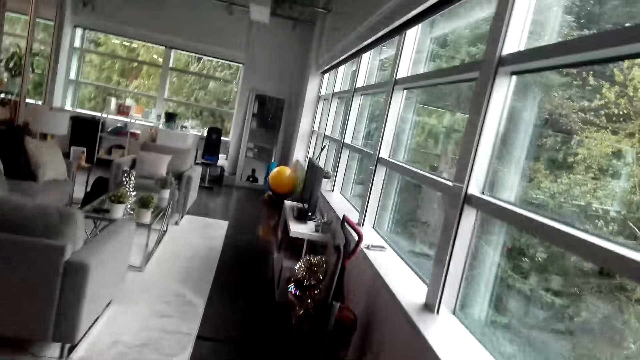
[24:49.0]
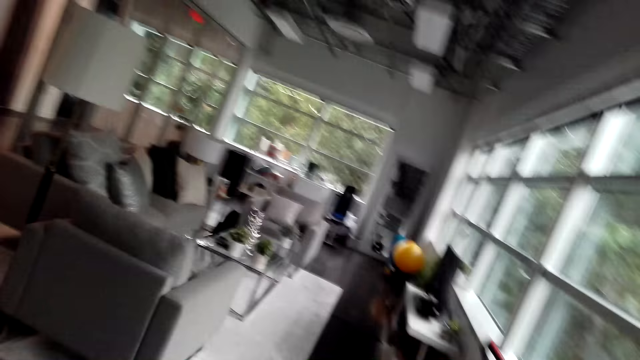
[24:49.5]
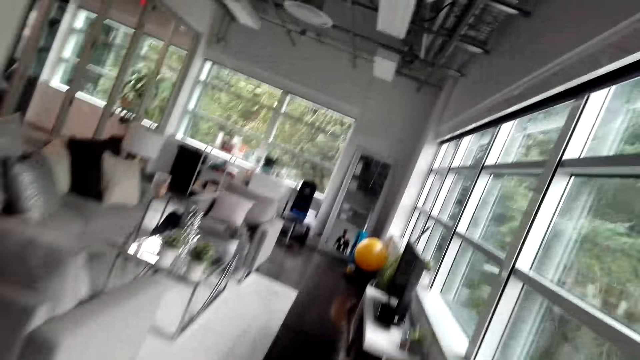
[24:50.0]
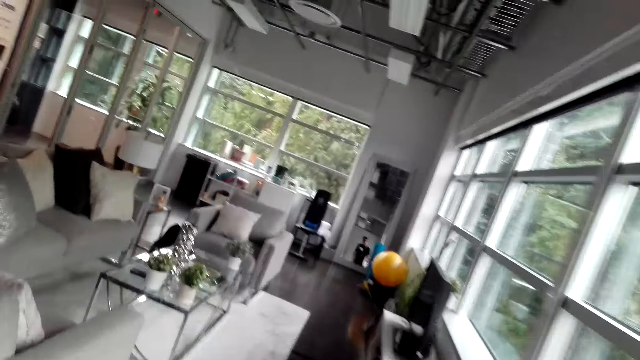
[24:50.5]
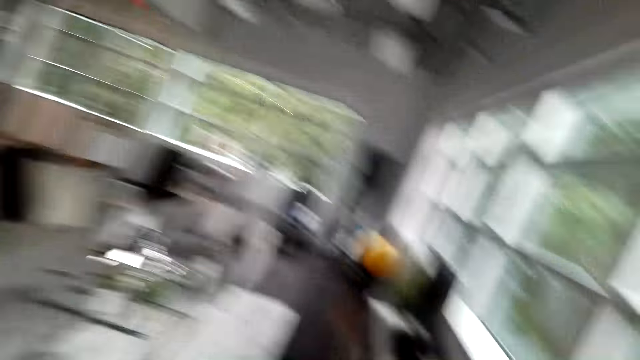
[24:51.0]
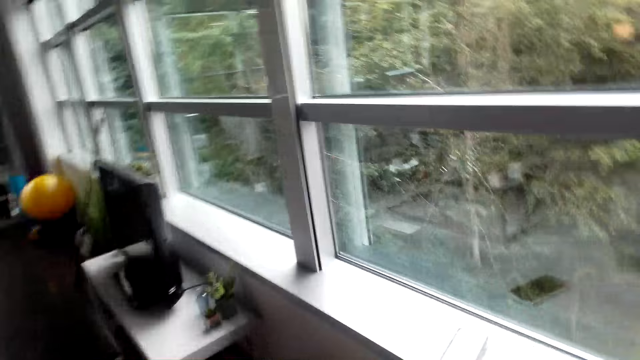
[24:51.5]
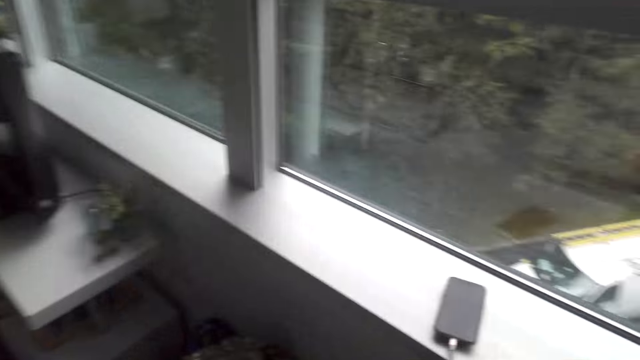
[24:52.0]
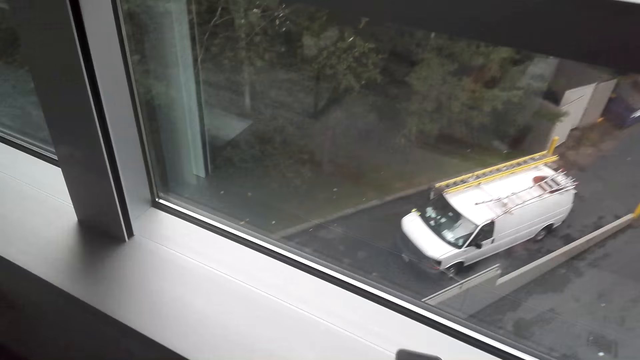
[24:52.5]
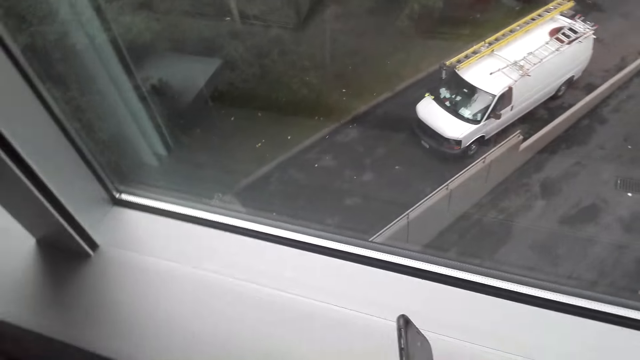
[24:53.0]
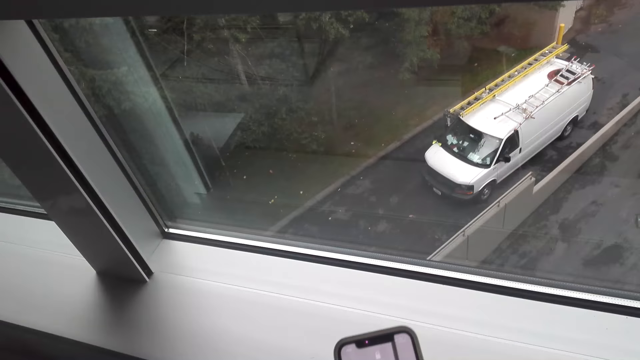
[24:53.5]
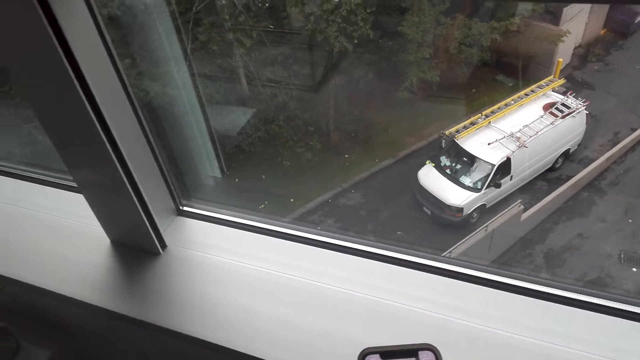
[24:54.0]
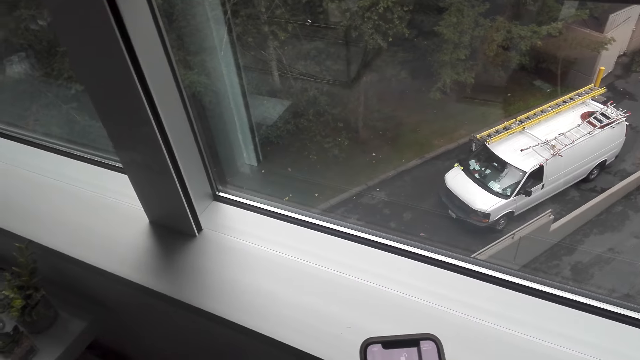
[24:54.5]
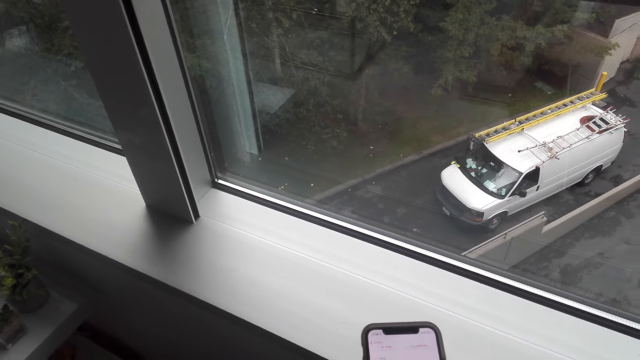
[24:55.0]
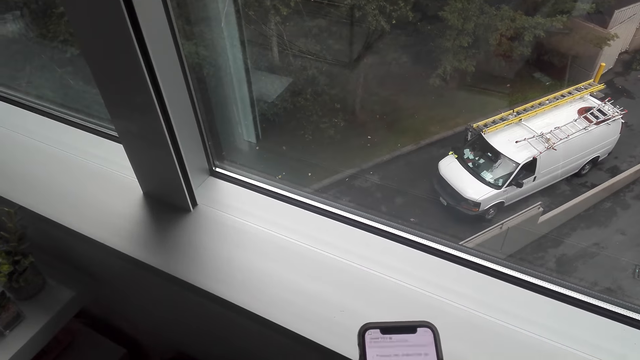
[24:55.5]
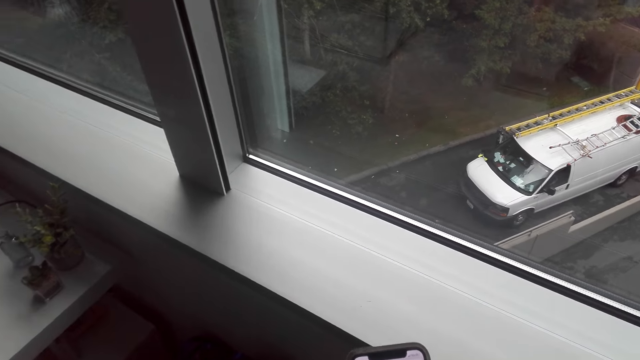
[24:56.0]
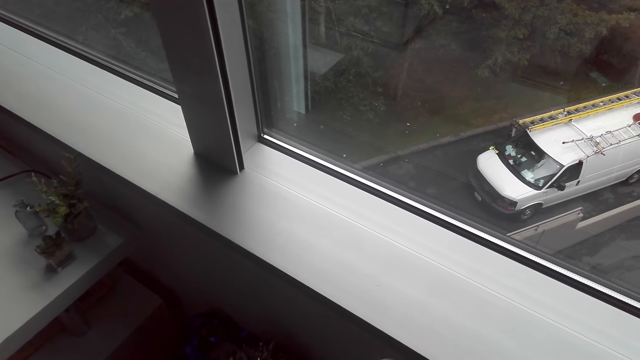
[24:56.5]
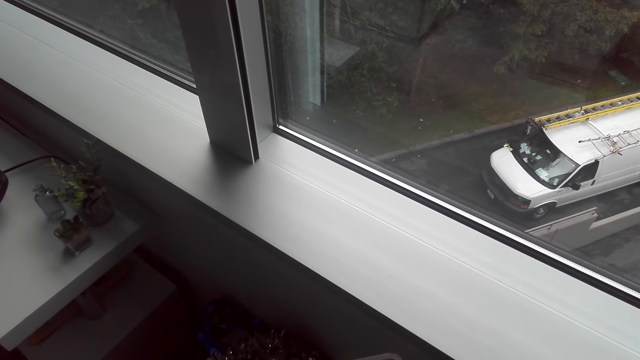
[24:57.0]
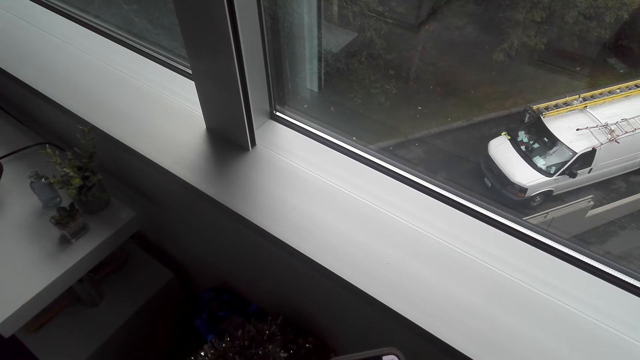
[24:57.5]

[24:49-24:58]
The camera wearer picks up the phone. They use the phone. They stare at the phone.

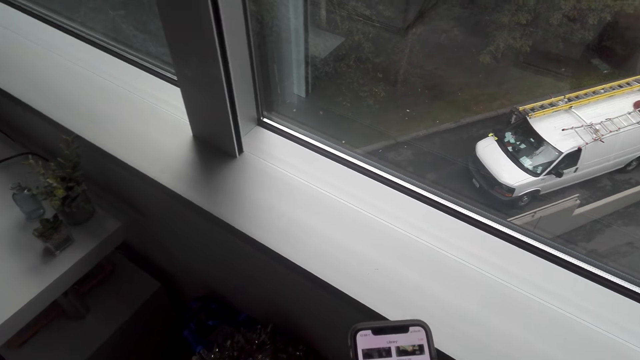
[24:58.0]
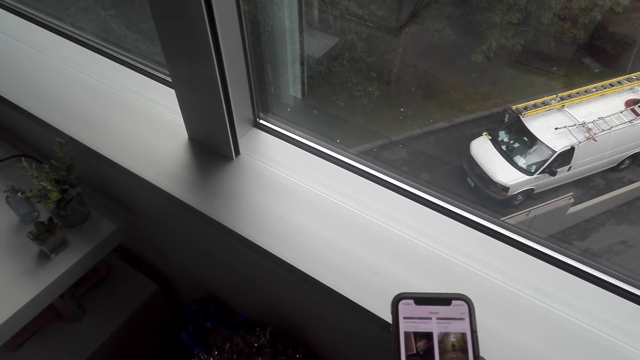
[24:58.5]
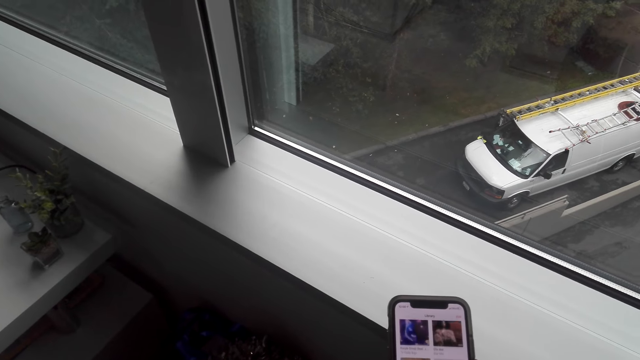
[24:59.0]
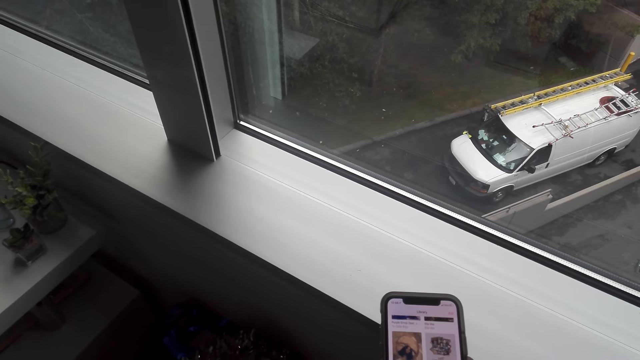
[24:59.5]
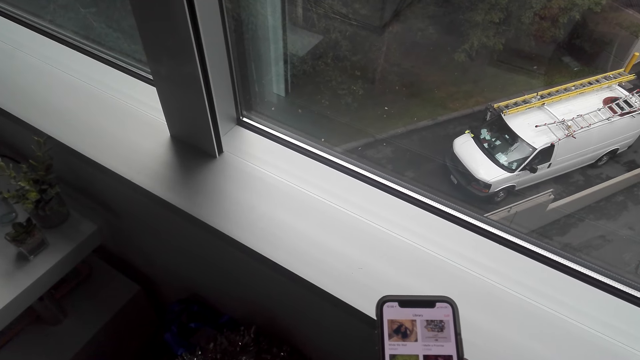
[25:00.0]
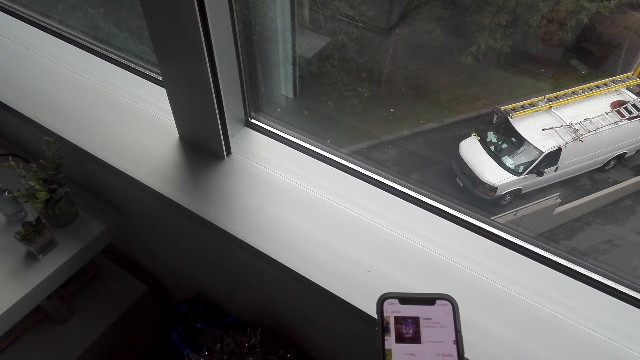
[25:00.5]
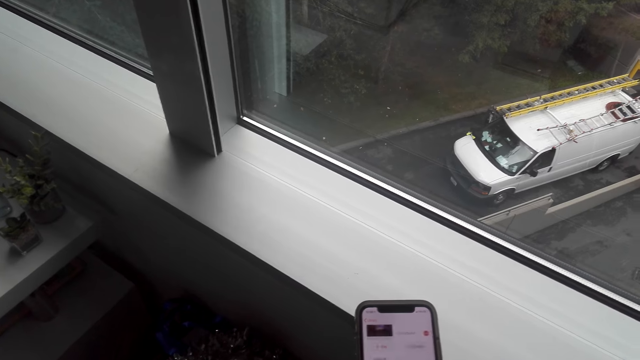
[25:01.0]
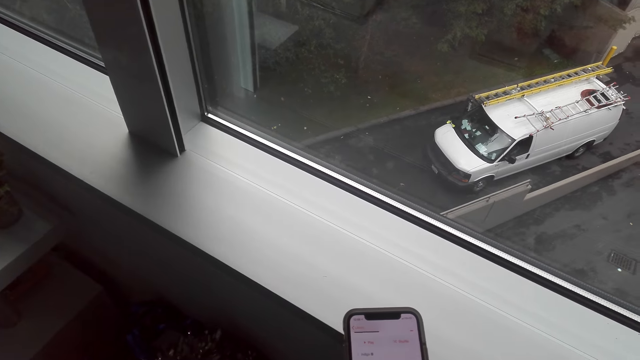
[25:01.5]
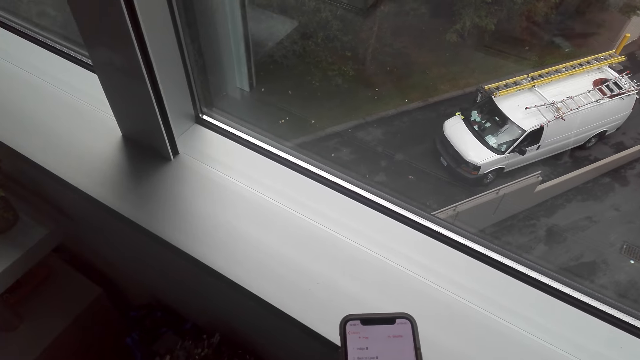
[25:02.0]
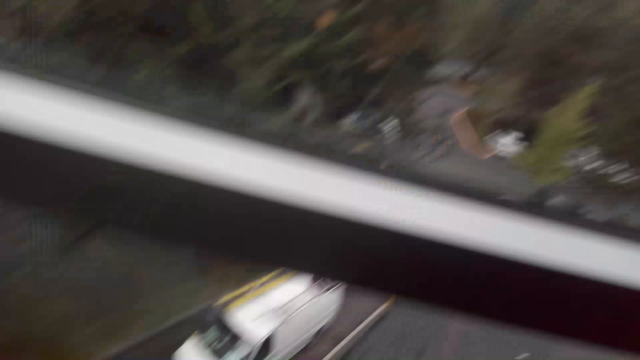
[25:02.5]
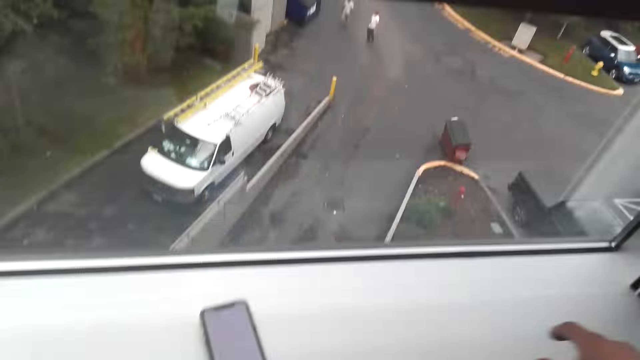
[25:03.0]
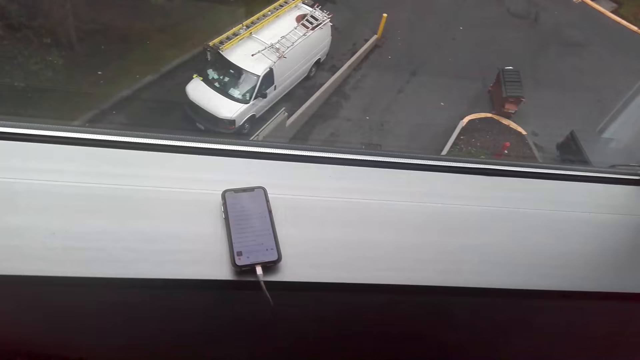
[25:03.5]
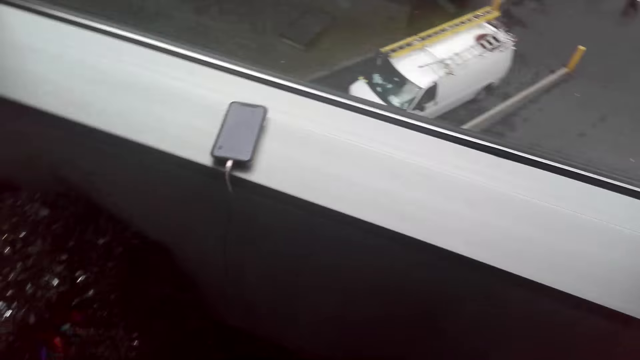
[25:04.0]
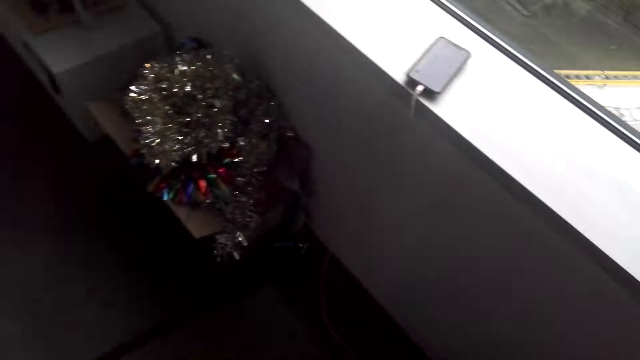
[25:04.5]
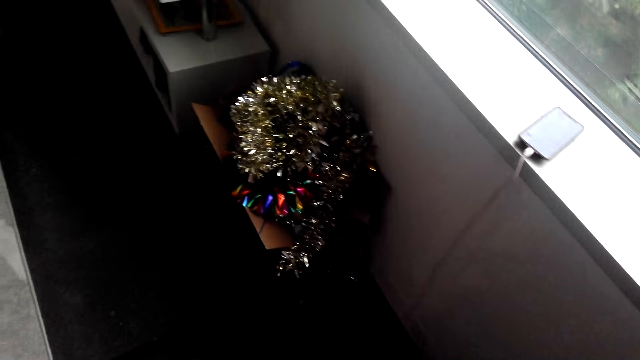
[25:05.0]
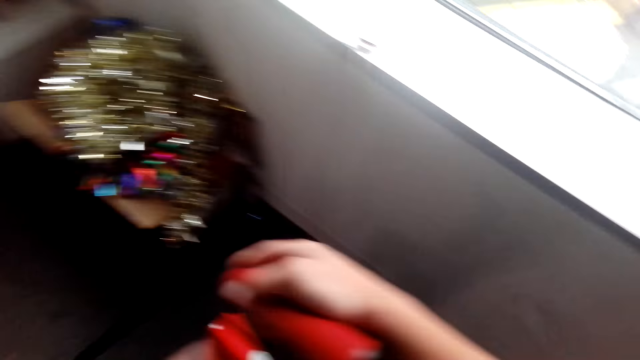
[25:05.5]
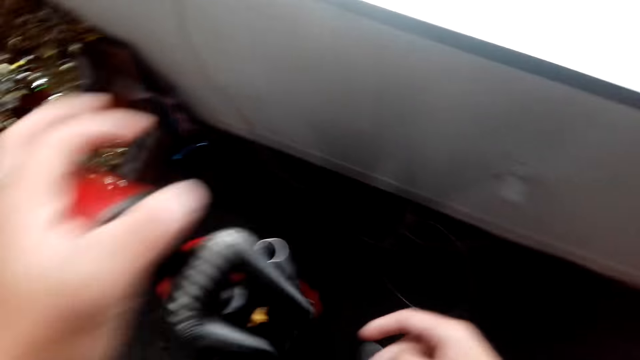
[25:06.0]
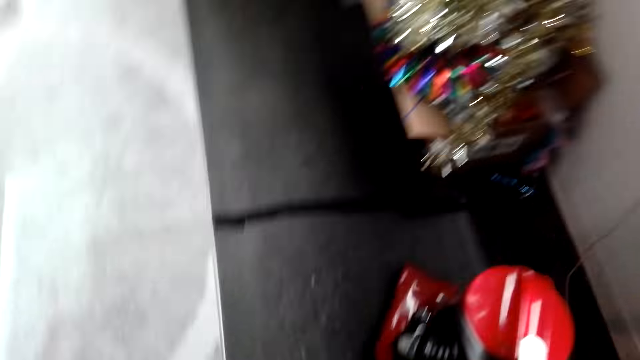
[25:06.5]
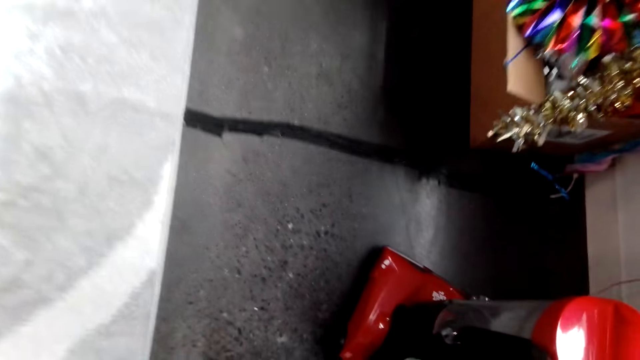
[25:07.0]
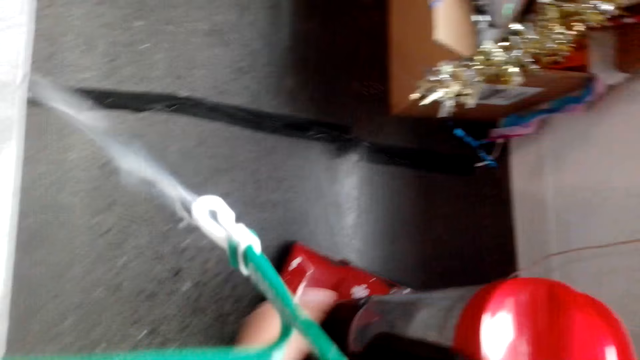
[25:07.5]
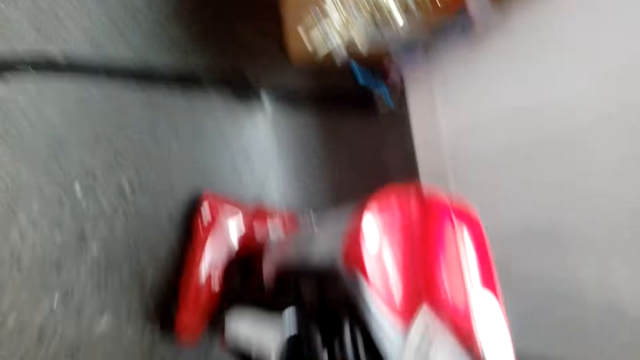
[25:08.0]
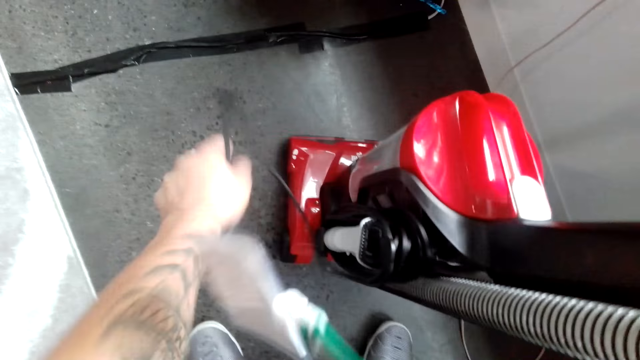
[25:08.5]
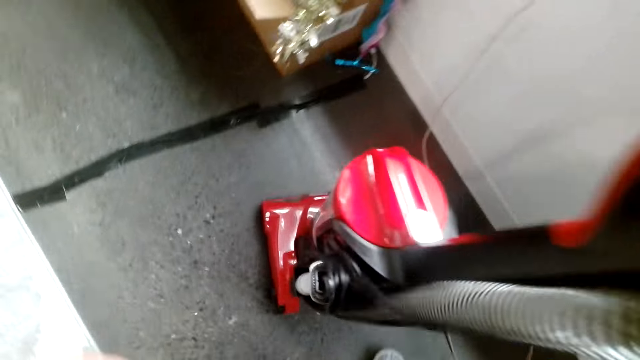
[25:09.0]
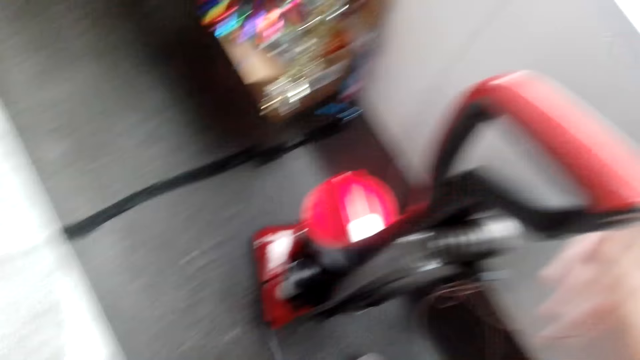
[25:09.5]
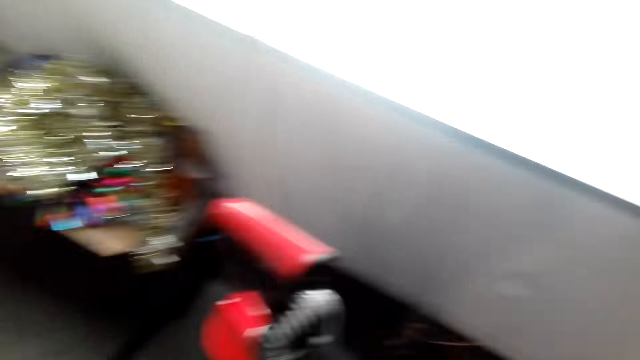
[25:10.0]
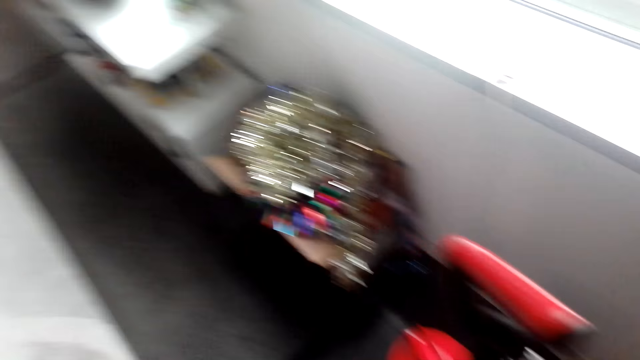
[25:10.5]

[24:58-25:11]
The camera wearer scrolls the phone. They look around. They walk around. They pick up the vacuum cleaner. They hold the vacuum cleaner. They do something.
